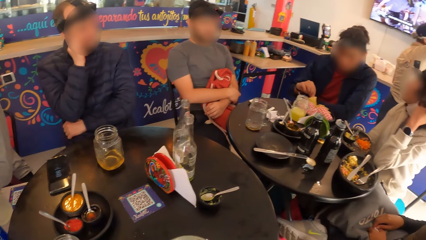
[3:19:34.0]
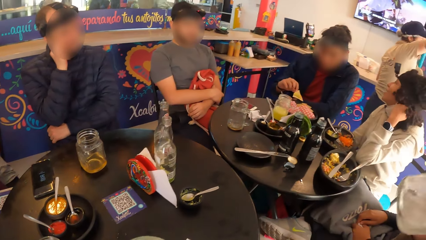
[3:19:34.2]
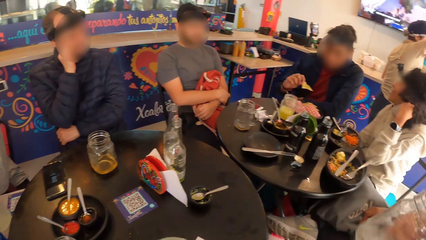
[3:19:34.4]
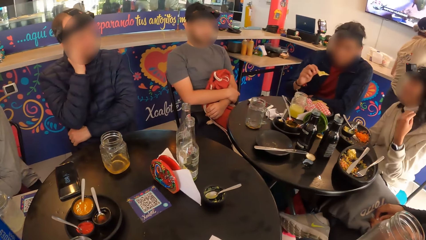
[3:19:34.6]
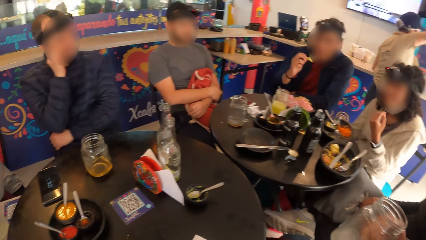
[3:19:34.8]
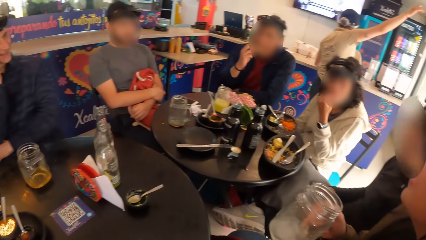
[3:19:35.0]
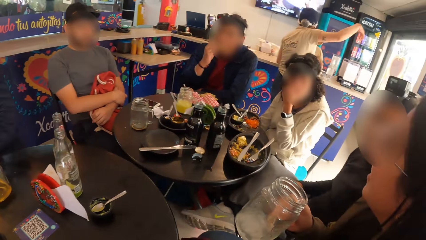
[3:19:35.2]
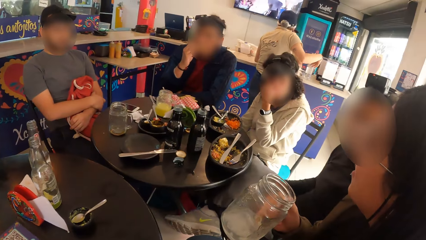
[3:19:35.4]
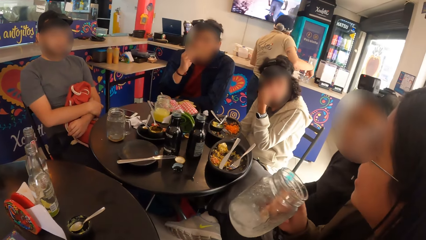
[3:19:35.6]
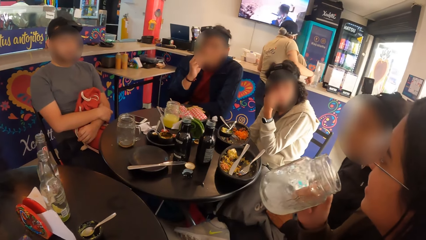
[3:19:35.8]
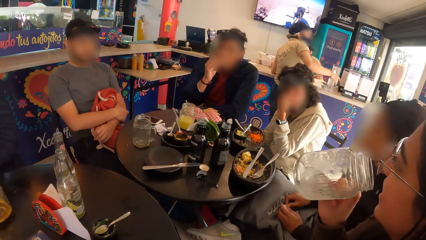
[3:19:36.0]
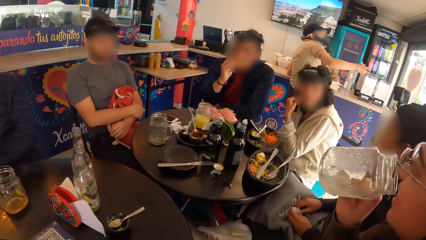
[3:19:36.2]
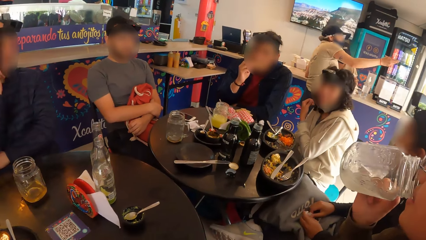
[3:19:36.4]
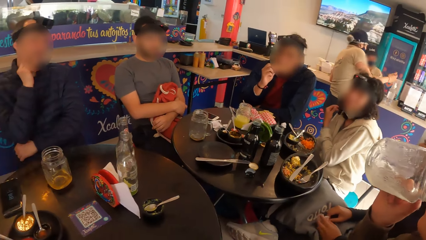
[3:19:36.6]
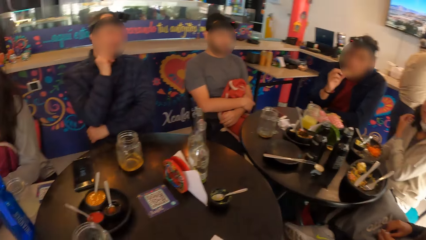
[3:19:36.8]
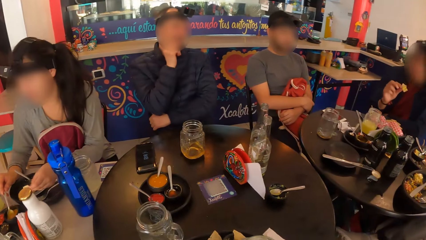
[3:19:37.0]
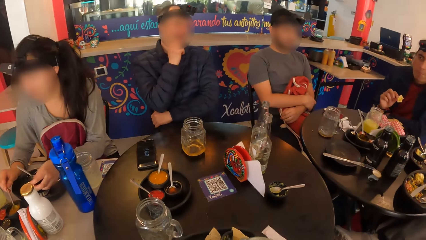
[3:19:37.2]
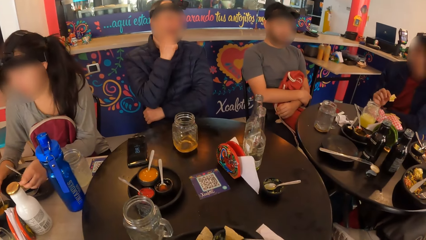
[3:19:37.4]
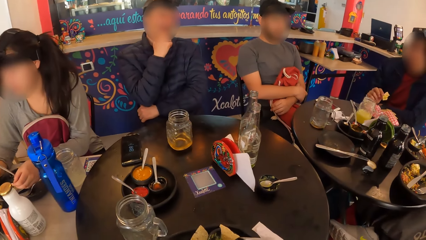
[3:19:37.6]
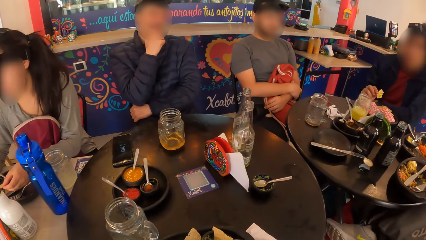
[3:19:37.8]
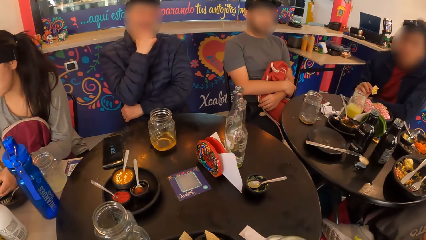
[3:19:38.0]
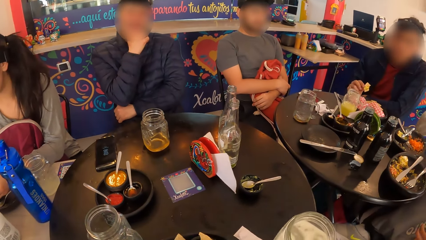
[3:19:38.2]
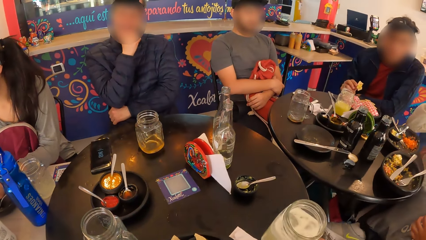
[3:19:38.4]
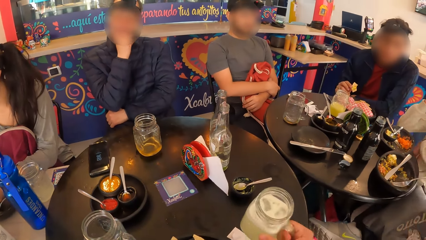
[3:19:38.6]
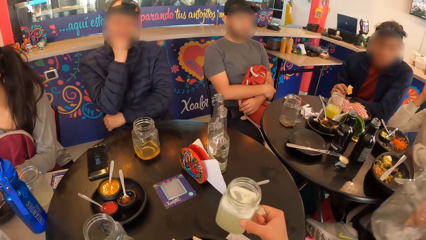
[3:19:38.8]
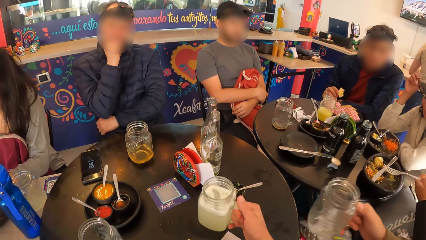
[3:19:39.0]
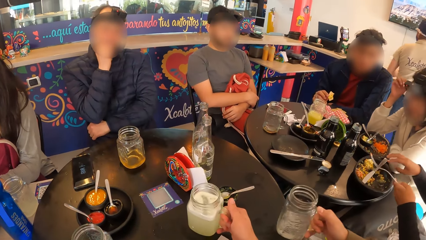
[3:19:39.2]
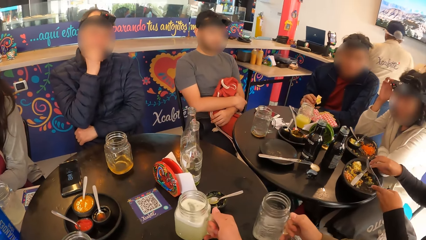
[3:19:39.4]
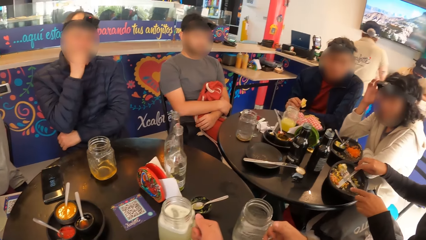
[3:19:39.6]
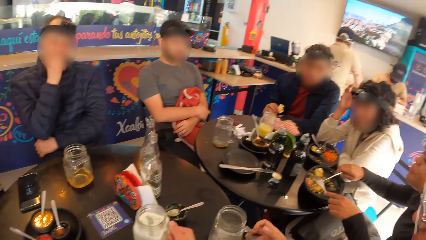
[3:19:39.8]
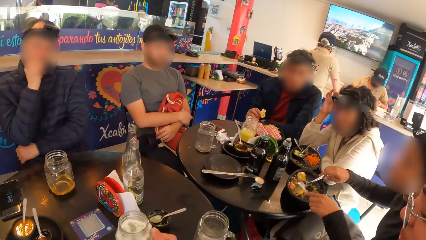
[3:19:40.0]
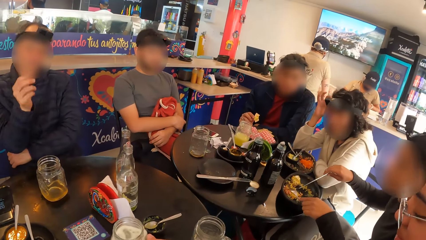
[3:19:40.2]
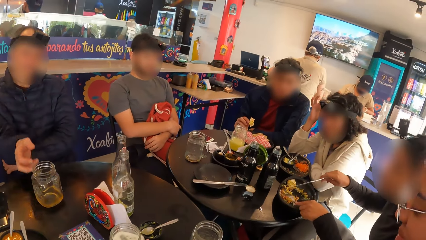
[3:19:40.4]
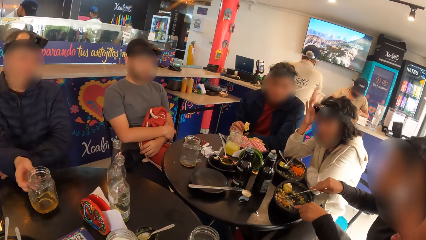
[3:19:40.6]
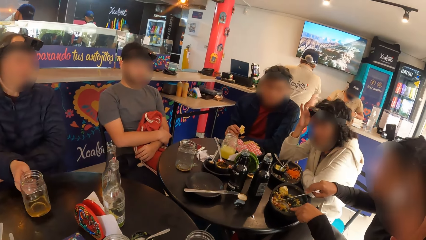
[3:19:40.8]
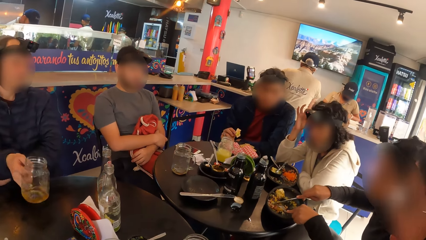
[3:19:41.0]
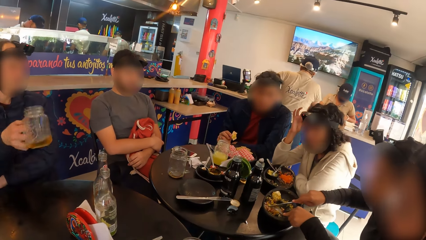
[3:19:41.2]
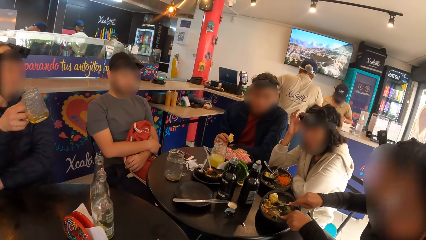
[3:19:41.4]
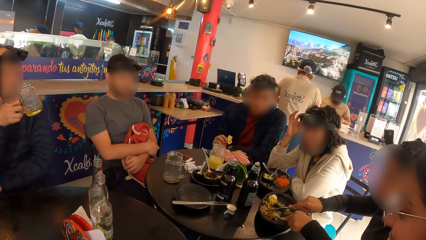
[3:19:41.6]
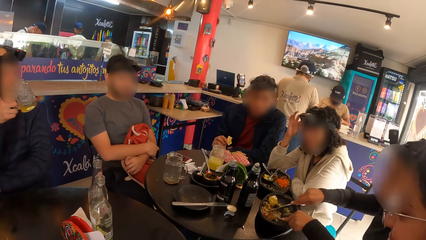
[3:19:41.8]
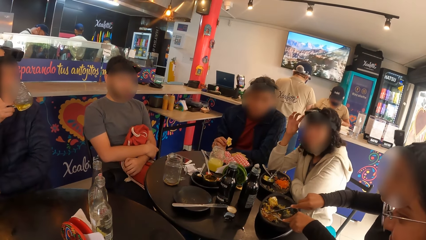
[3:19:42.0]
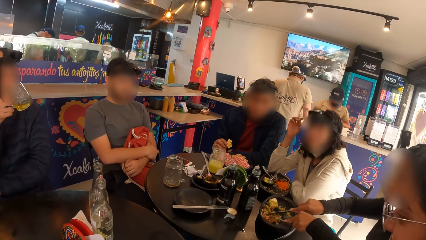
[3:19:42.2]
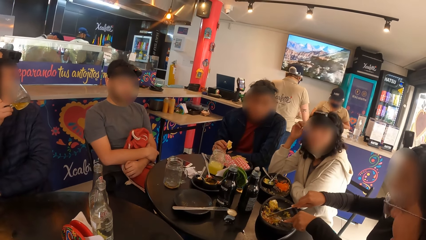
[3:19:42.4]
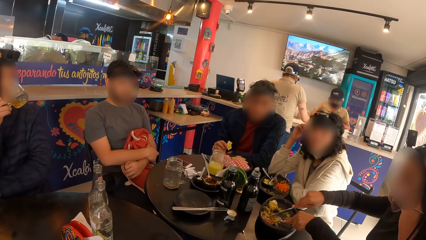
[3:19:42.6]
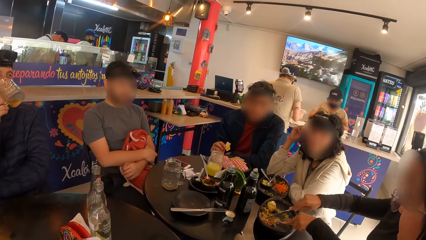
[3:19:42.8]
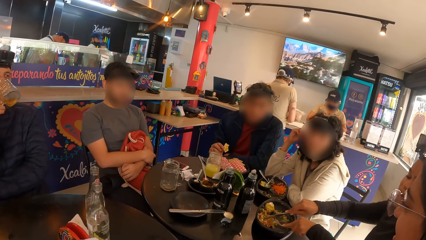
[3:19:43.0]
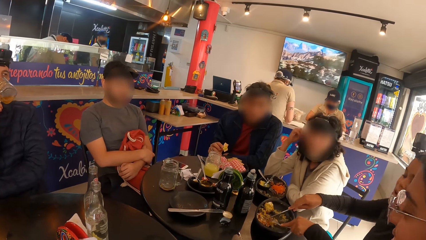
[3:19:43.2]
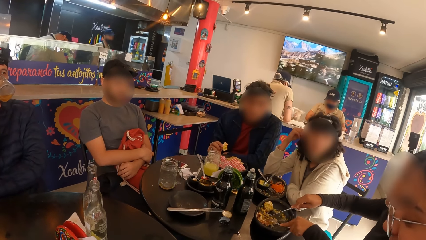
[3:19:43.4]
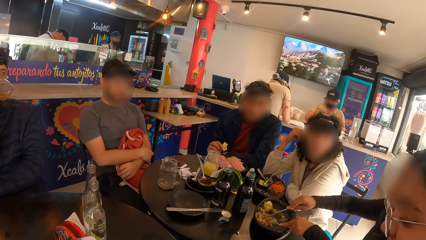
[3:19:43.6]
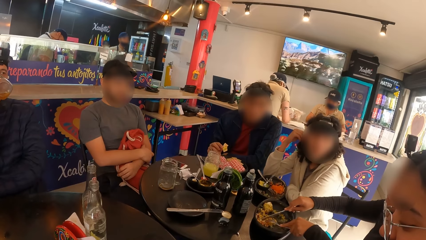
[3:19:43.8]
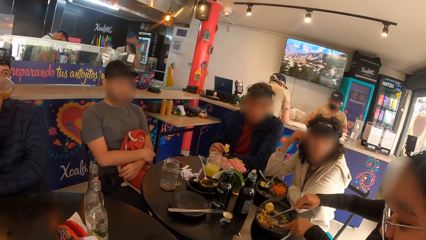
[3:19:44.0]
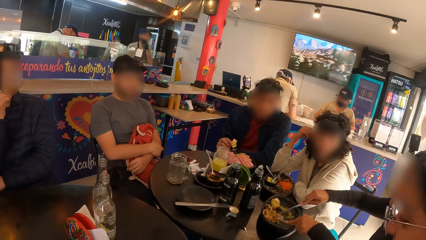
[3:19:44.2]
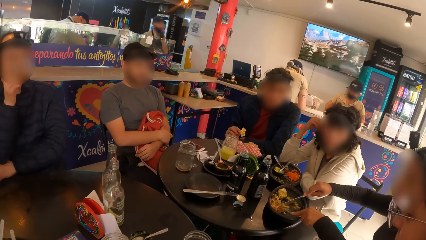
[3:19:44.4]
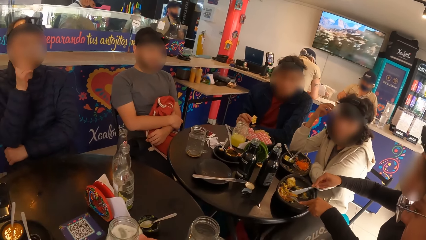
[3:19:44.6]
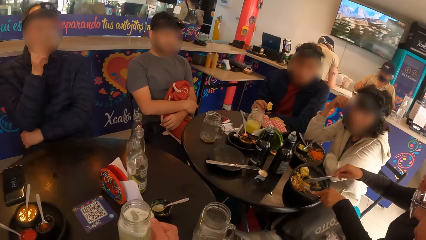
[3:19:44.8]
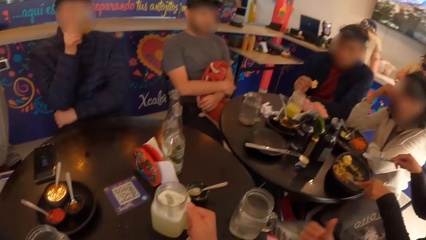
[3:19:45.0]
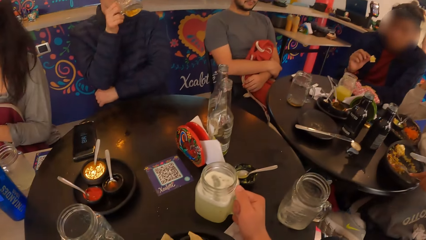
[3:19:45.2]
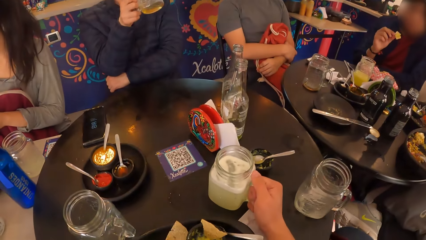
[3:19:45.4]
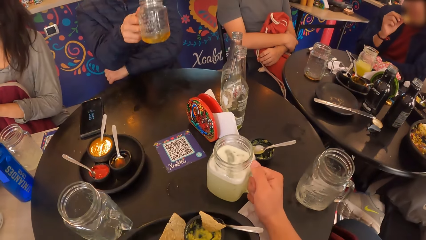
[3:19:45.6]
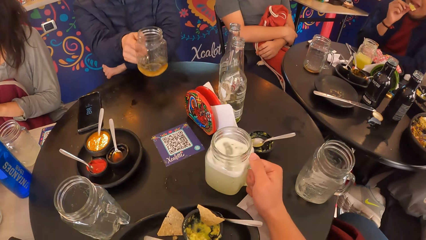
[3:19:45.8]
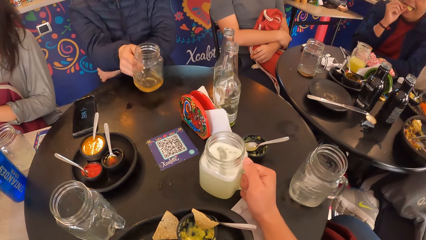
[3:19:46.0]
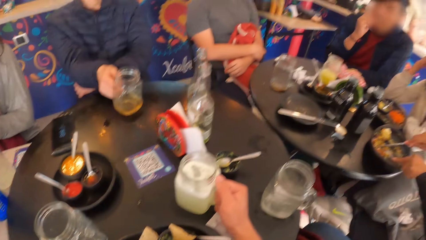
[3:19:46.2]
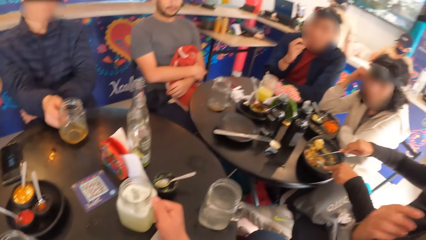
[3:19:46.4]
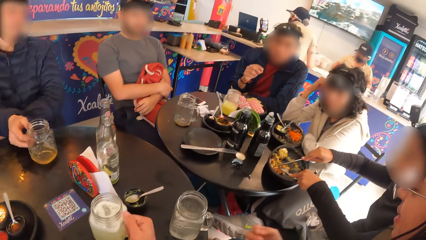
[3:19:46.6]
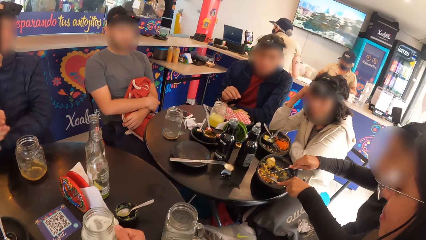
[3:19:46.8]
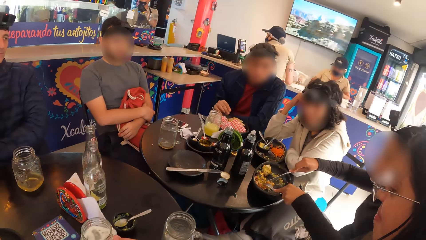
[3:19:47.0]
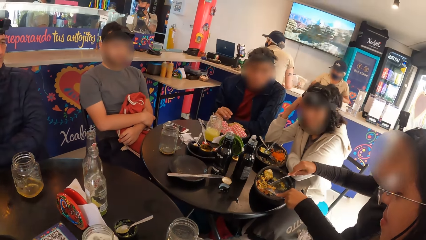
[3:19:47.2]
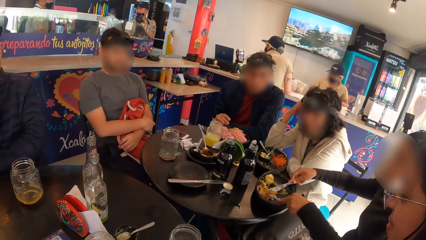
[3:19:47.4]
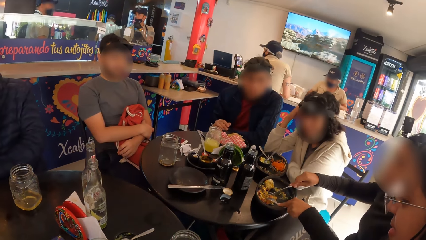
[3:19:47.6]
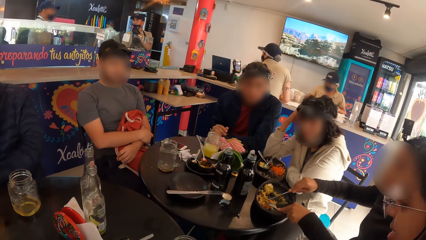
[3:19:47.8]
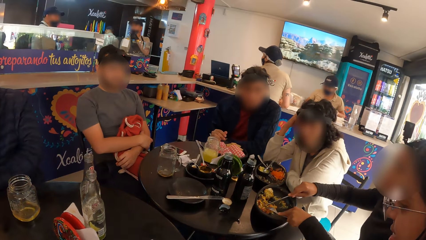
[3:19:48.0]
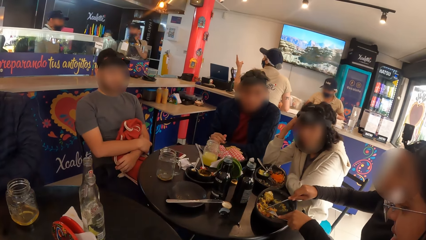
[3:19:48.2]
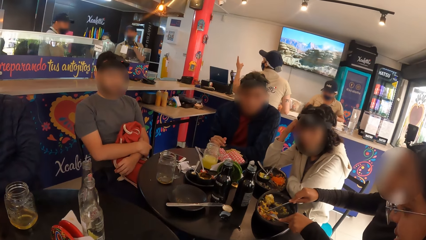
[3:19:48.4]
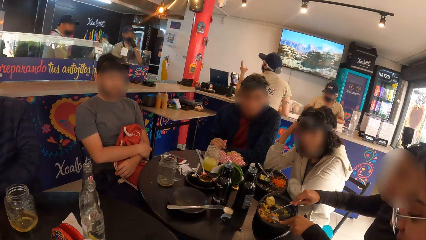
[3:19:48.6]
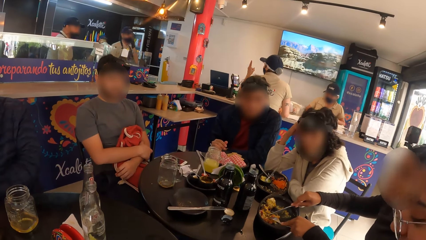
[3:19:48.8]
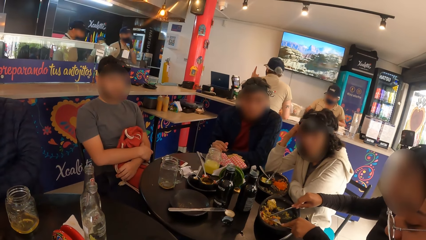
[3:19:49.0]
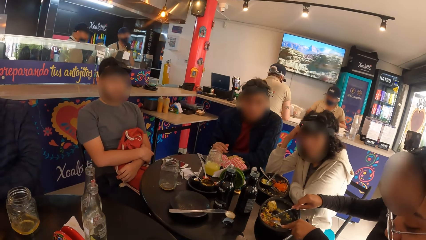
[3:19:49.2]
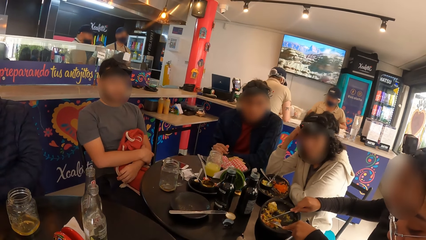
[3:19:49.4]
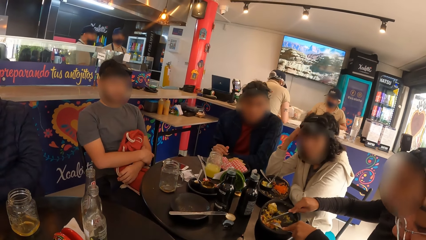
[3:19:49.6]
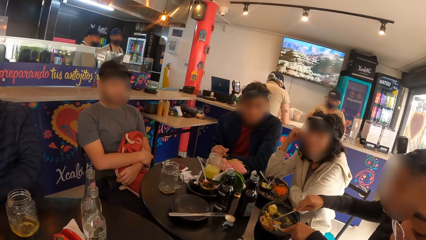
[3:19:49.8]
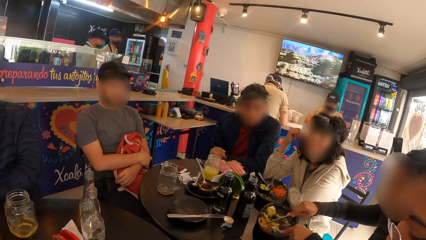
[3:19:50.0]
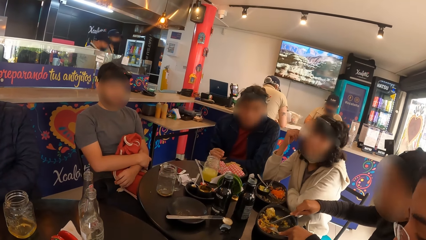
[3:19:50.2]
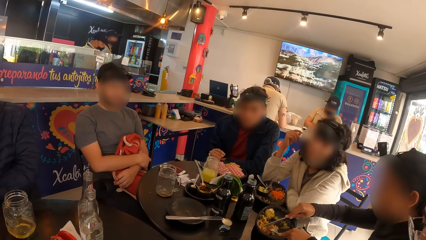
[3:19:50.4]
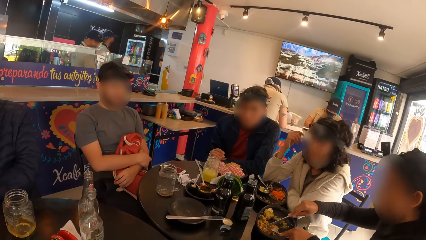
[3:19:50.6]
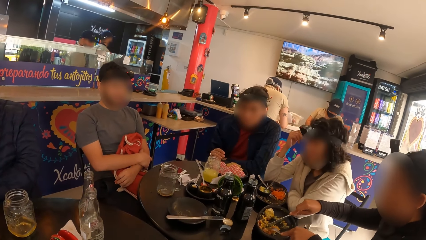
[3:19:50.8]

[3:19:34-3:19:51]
A man eats the chip with his right hand. A woman drinks from the cup with her right hand. Another woman scoops a sauce in a plate with a spoon in her left hand. A third woman picks the fork on the plate on the table with her right hand. The third woman passes the fork to her left hand from her right hand. The third woman picks a knife from the table with her right hand. The first woman drops the cup on the table with her right hand. The camera wearer drops the cup or jar mug on the table with her right hand. The third woman cuts the egg in the plate with the fork and knife in both hands. Another man picks the cup of beer on the table with his right hand. The other man drinks from the cup of beer with his right hand. The third woman picks the egg from the plate on the table with the fork and knife with both hands. The camera wearer holds the jar mug. The first man eats the chip with his right hand. The other man drops the cup of beer on the table with his right hand. The camera wearer looks around.
